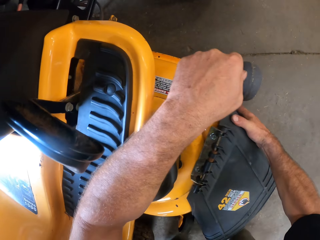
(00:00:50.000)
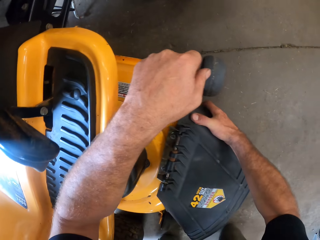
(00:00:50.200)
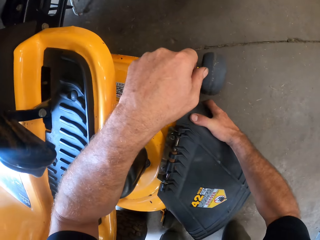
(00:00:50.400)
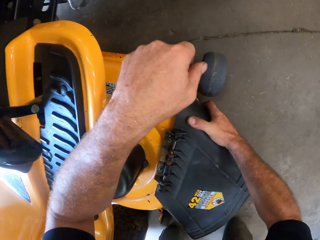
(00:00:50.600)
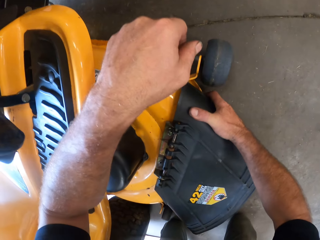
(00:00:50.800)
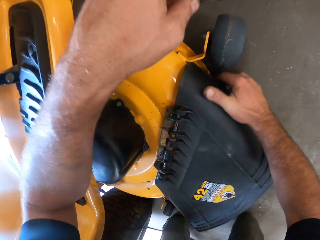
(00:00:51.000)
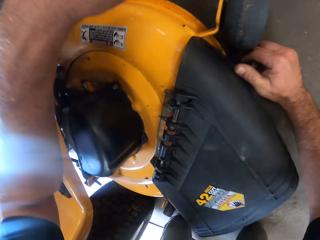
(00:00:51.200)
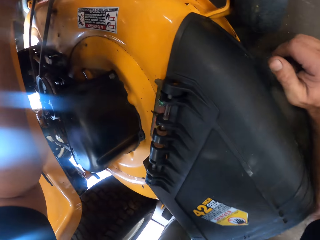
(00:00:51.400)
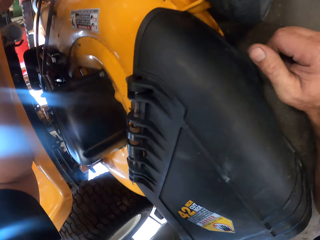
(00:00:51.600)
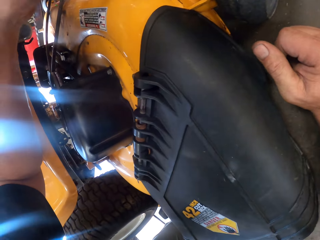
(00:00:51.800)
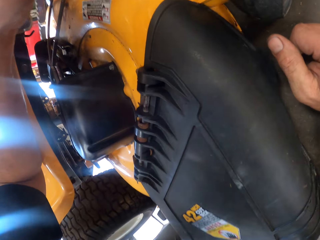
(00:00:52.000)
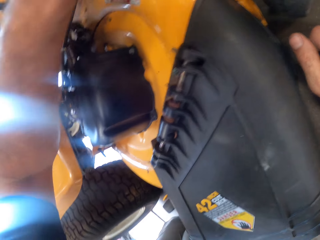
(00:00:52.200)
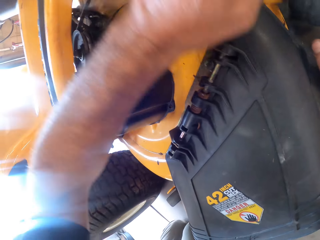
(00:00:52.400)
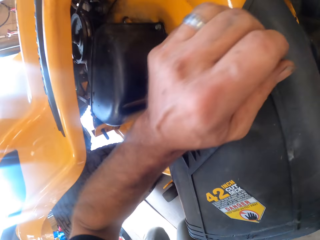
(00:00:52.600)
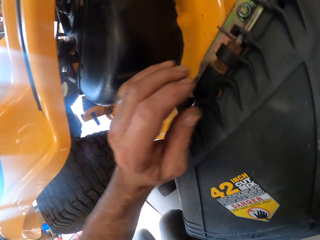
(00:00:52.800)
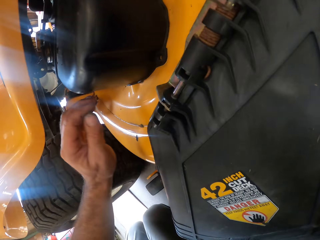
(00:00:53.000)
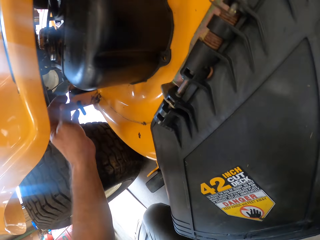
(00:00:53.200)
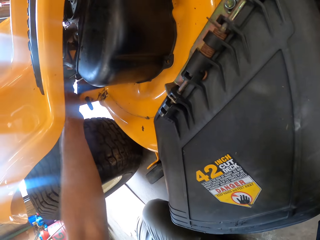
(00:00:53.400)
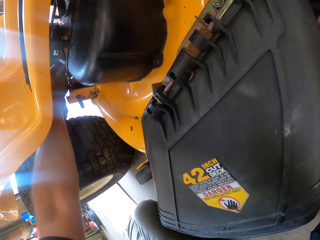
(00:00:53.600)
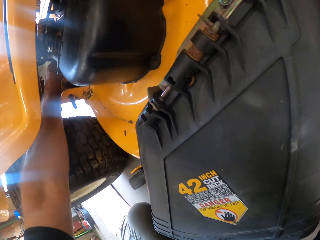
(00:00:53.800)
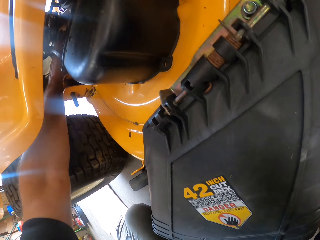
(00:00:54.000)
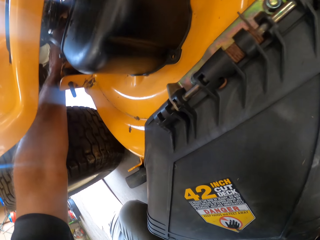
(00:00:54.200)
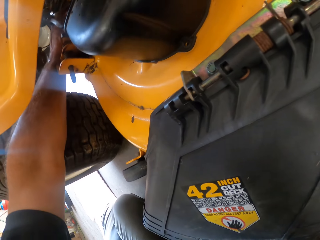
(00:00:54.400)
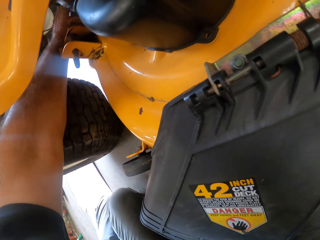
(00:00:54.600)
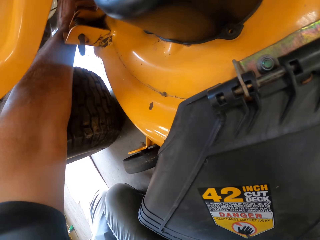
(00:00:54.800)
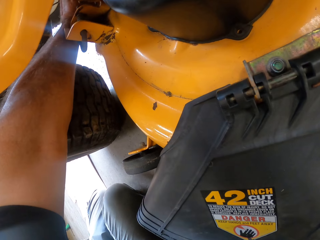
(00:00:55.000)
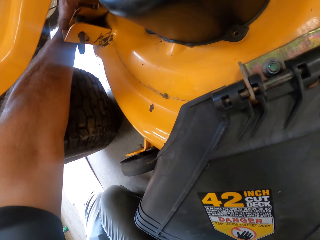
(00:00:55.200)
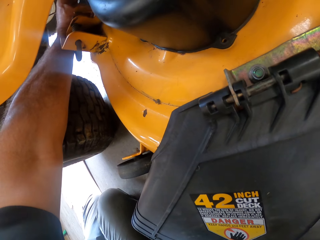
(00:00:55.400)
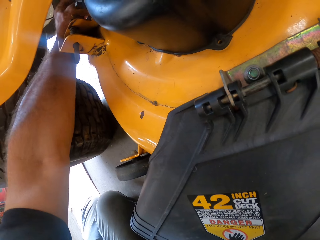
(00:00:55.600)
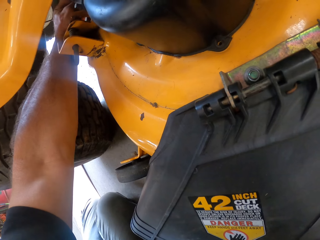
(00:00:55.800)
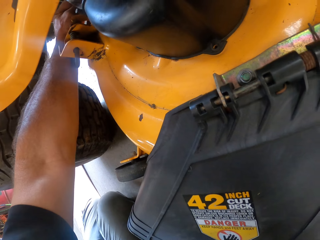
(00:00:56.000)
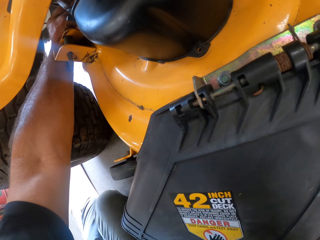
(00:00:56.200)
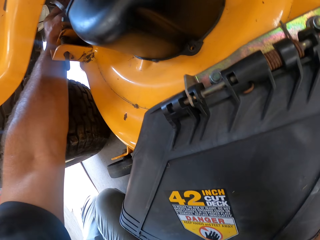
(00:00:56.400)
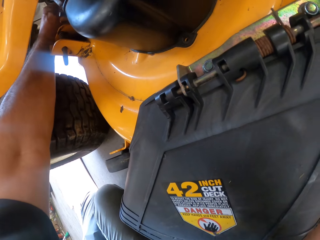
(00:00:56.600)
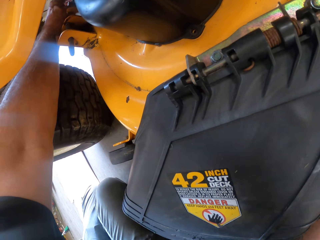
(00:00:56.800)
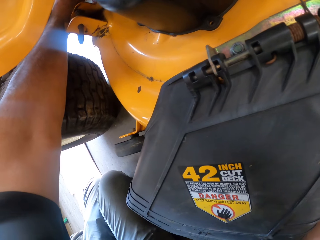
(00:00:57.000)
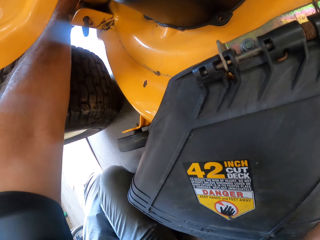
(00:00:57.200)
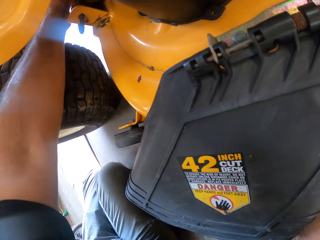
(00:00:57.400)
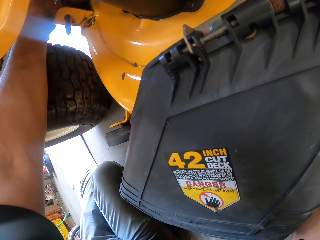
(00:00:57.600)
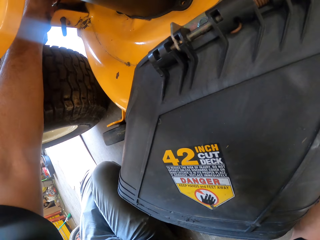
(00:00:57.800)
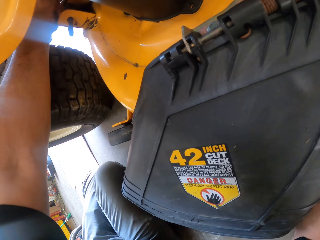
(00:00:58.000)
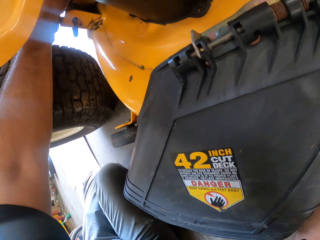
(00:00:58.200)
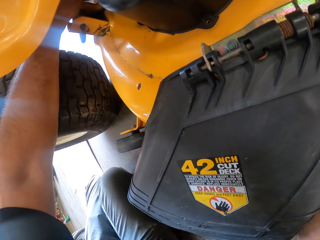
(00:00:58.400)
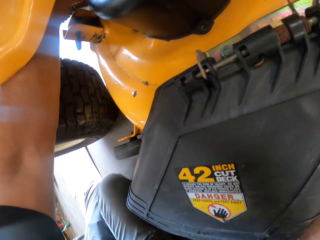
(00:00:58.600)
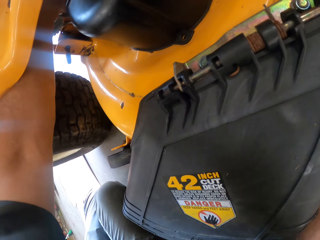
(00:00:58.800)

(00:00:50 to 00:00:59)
The camera wearer moves the engine of the lawn mower with his right hand. He checks the engine of the lawn mower with his left hand. He touches something.

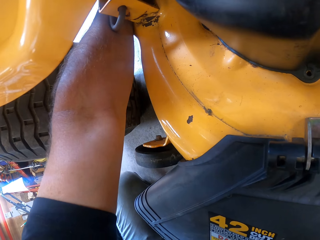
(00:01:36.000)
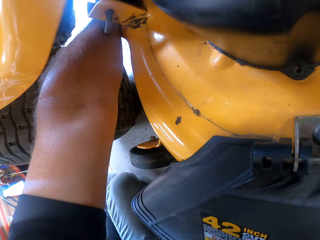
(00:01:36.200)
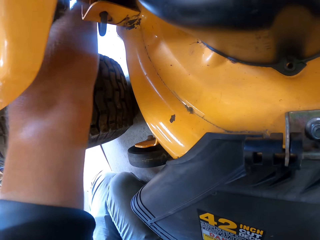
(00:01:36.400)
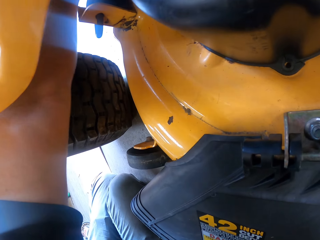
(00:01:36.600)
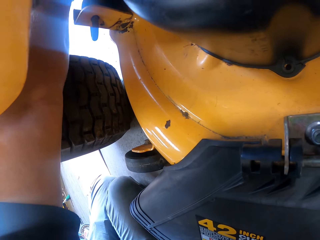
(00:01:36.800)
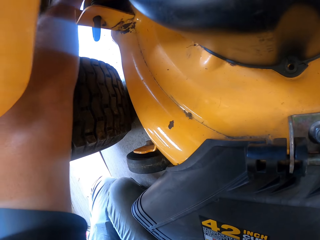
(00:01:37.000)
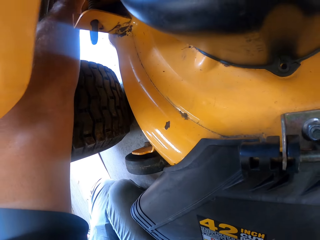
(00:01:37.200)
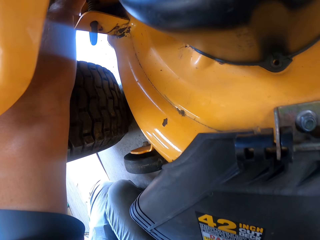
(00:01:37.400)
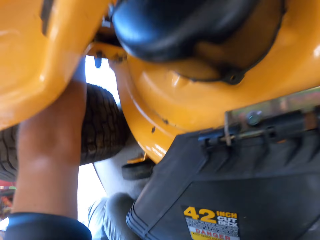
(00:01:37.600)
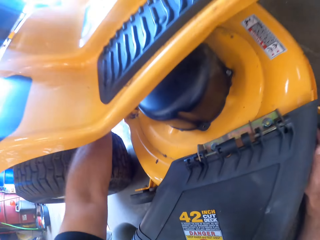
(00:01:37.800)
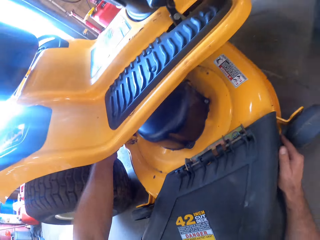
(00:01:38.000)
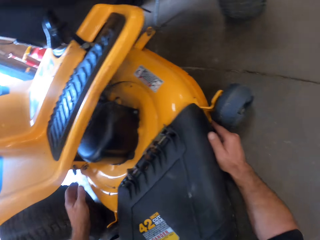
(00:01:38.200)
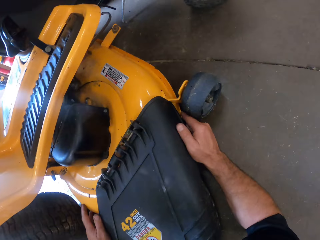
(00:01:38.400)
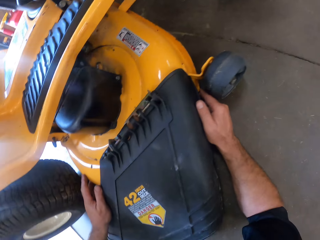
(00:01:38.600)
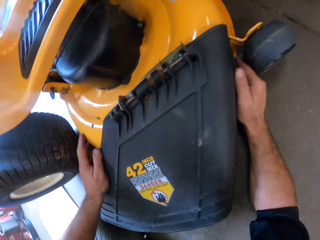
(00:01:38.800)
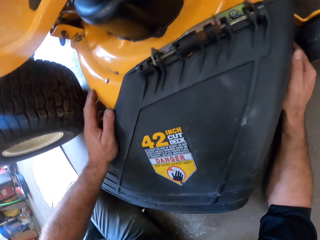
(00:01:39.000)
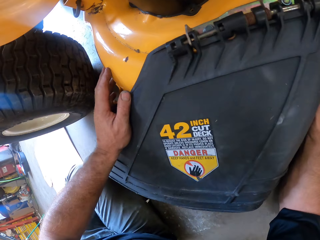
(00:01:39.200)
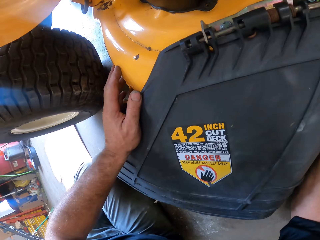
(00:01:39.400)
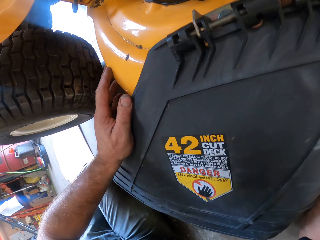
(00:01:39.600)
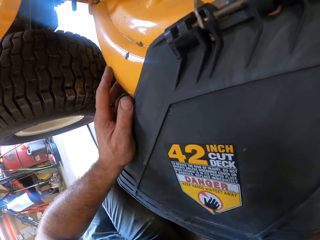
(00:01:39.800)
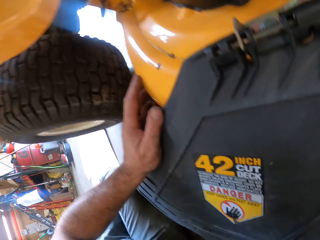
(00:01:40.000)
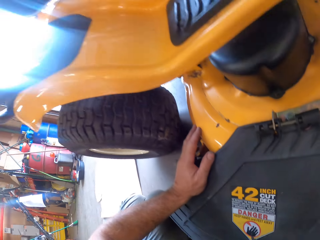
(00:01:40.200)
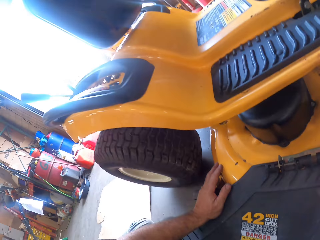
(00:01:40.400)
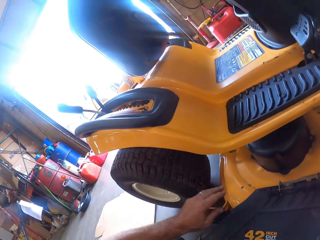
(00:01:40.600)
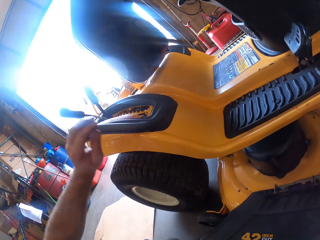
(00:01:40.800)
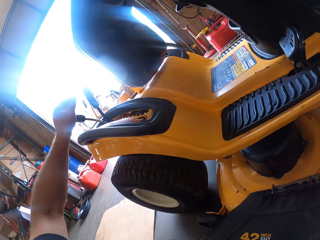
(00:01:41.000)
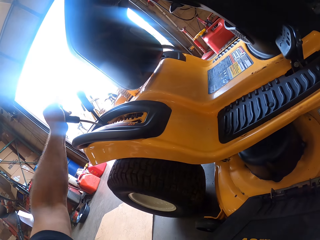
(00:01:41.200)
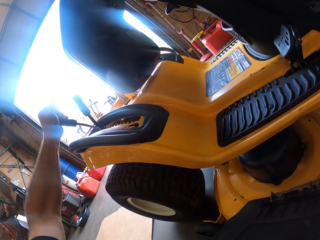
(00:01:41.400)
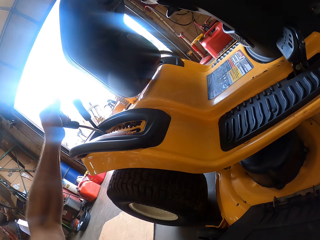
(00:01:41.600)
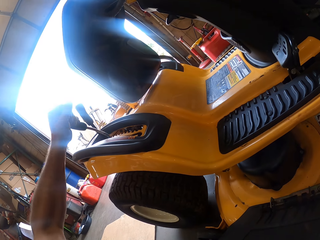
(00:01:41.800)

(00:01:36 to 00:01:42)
The camera wearer moves his hand on the lawn mower. He moves the lawn mower gear stick with his left hand.

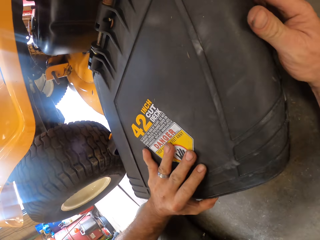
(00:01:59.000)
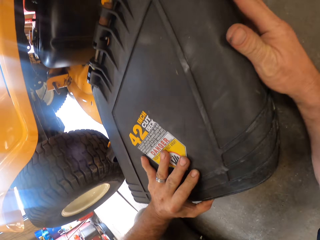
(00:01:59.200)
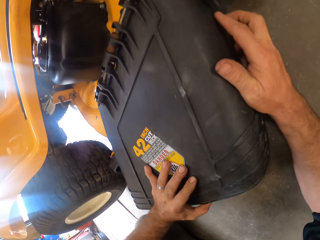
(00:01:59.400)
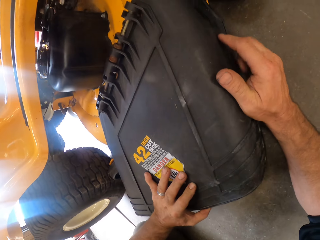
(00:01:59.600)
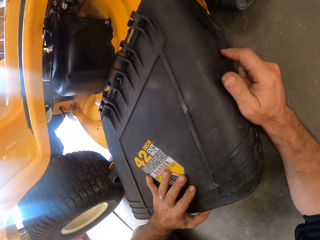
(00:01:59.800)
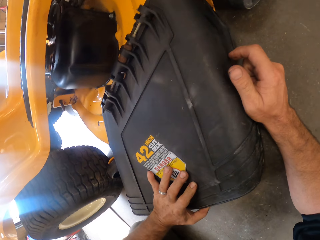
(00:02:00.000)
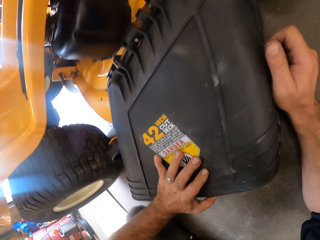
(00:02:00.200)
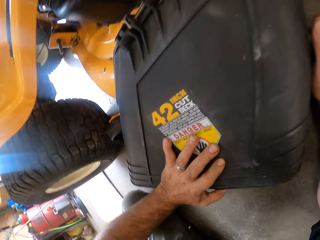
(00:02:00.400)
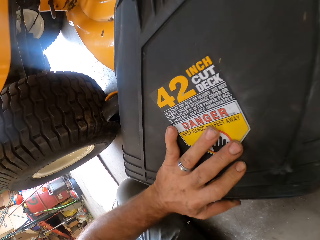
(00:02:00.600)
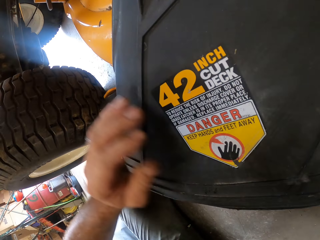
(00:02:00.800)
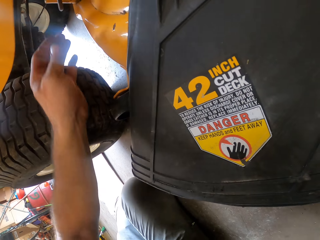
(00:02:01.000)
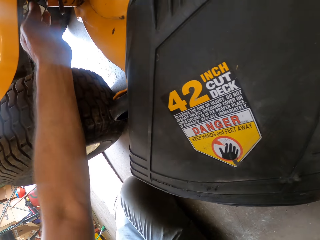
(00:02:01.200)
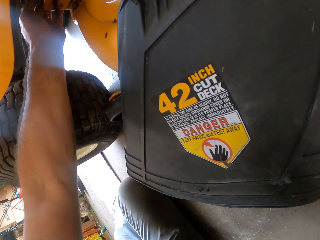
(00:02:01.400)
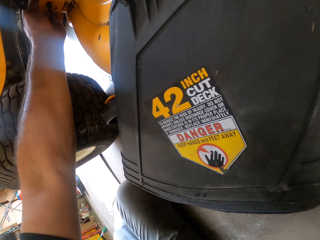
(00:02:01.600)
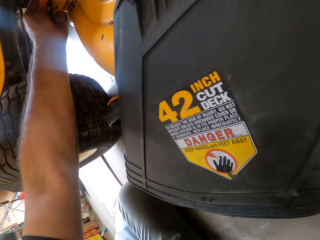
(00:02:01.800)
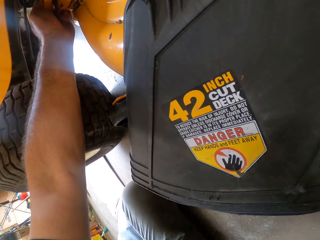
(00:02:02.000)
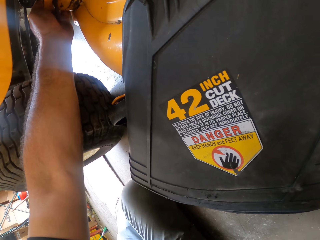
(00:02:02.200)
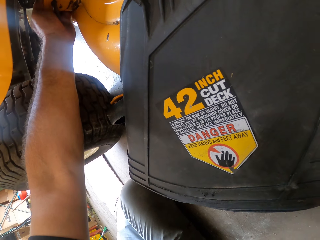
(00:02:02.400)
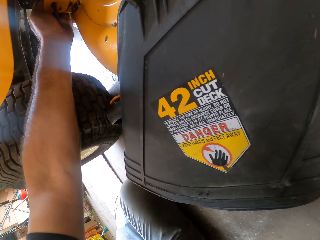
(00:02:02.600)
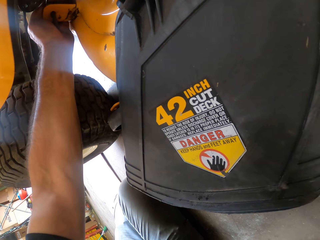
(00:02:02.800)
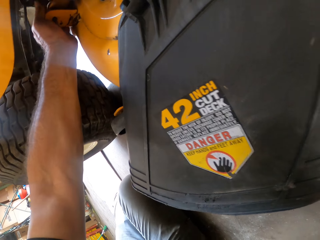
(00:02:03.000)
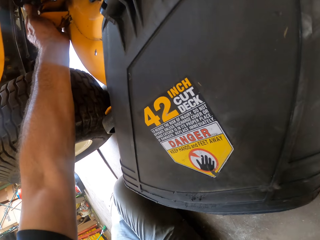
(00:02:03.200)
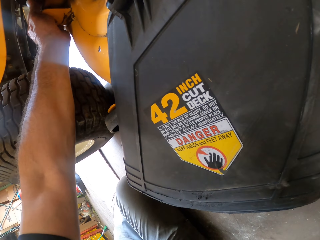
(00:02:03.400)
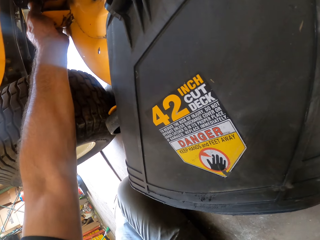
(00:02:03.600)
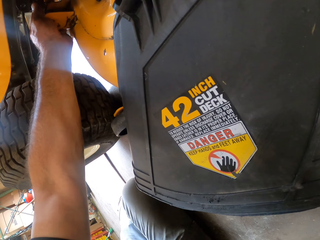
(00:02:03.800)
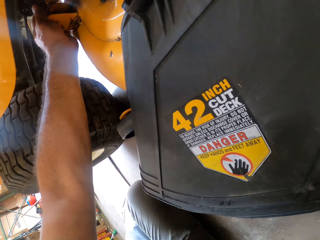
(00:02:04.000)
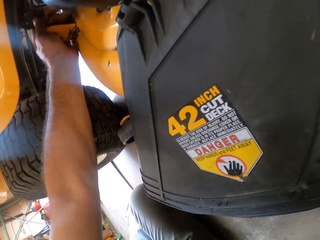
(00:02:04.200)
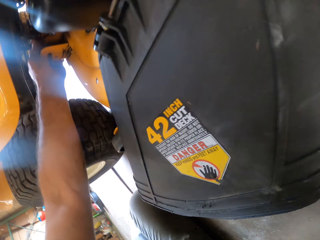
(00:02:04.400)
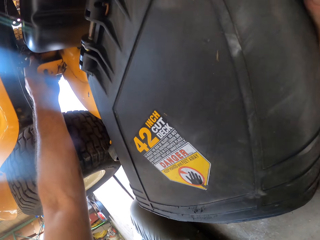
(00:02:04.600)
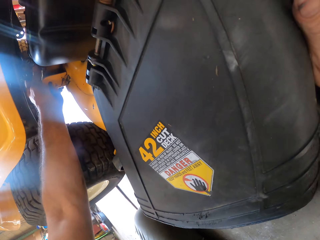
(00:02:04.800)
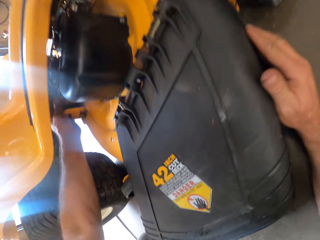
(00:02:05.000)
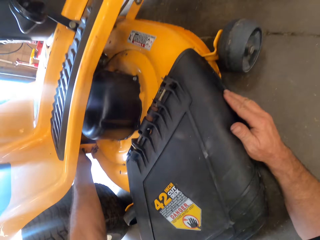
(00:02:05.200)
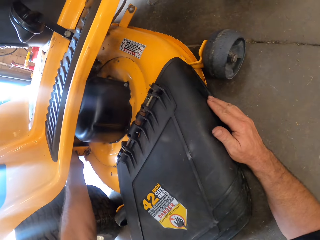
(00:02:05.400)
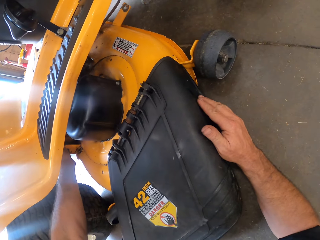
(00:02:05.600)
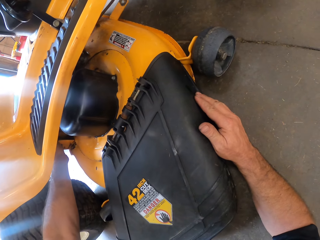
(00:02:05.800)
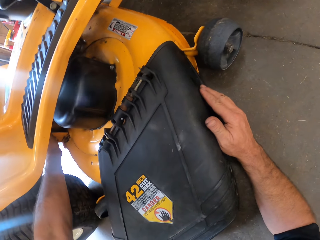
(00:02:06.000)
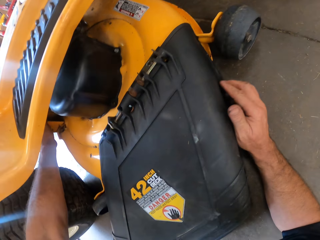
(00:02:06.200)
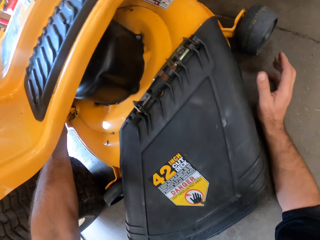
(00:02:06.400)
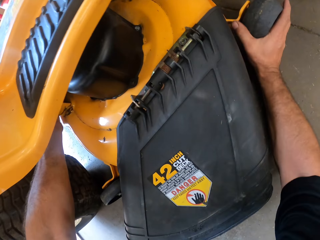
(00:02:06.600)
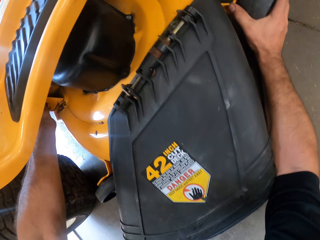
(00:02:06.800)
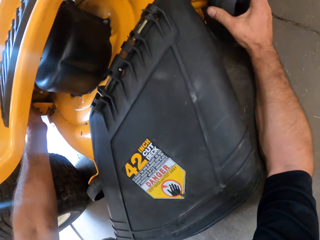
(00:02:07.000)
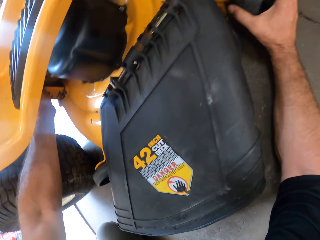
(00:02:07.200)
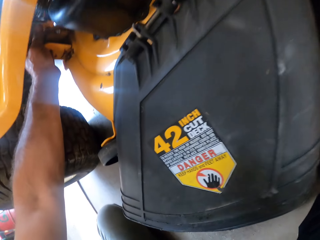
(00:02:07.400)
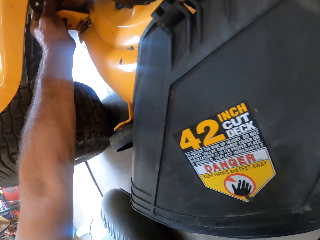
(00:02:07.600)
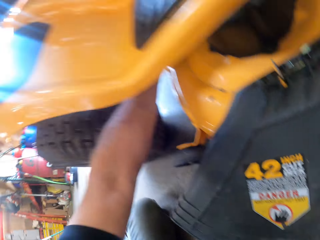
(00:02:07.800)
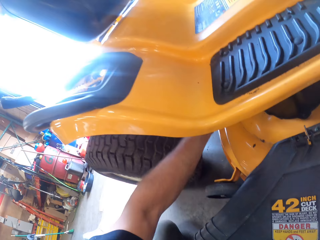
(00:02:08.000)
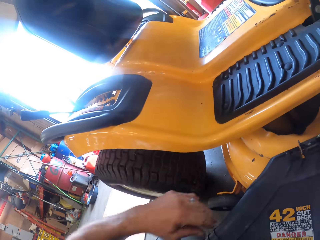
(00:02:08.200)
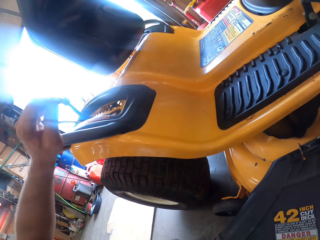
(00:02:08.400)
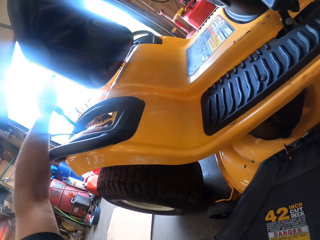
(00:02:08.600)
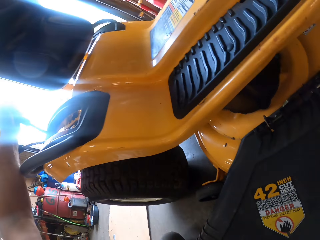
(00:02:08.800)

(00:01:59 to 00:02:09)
The camera wearer touches something. He checks the engine of the lawn mower with his left hand. He moves the engine of the lawn mower with his right hand.
